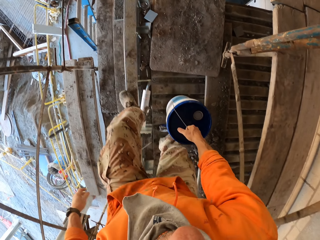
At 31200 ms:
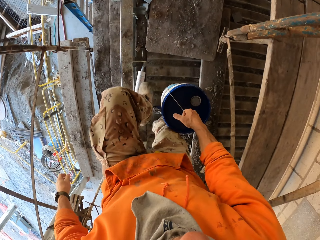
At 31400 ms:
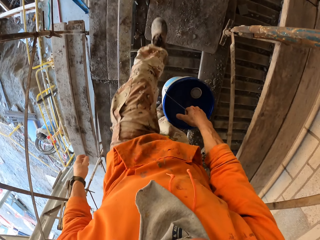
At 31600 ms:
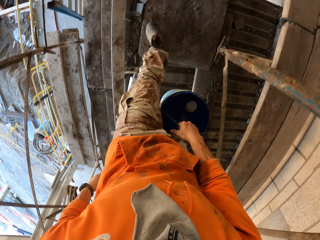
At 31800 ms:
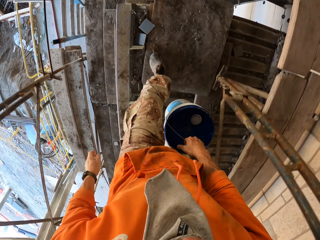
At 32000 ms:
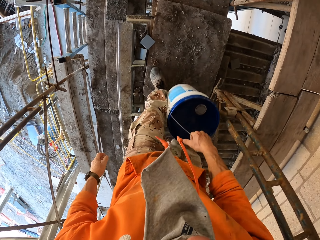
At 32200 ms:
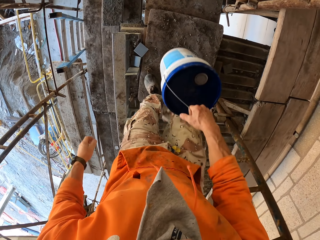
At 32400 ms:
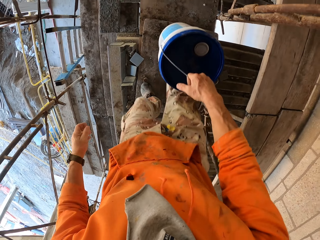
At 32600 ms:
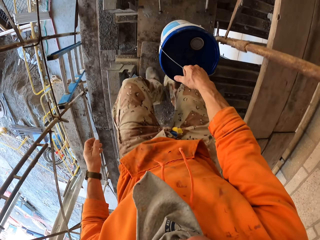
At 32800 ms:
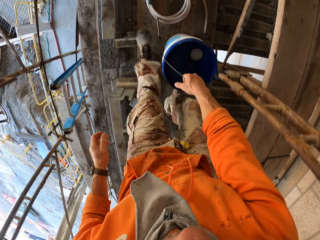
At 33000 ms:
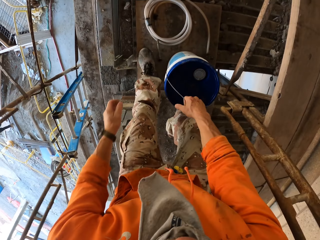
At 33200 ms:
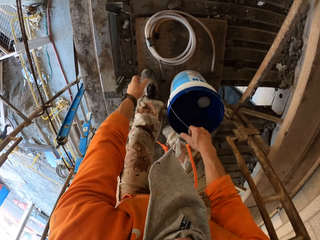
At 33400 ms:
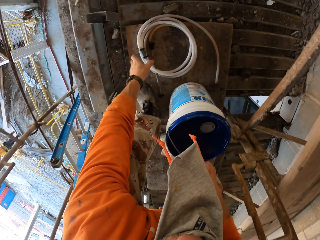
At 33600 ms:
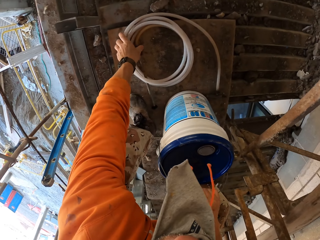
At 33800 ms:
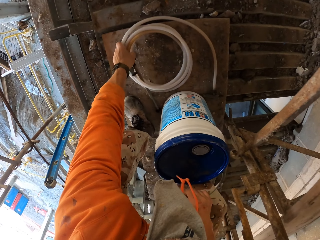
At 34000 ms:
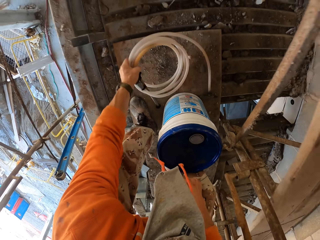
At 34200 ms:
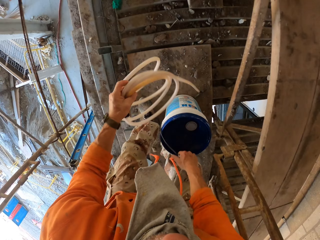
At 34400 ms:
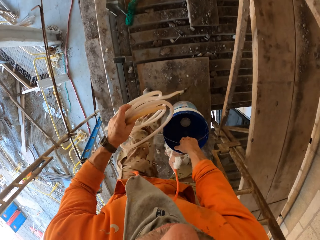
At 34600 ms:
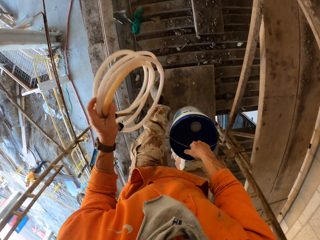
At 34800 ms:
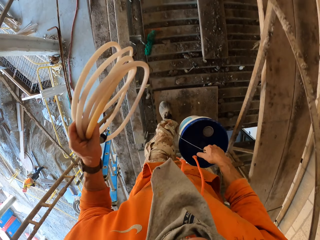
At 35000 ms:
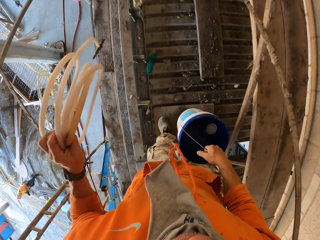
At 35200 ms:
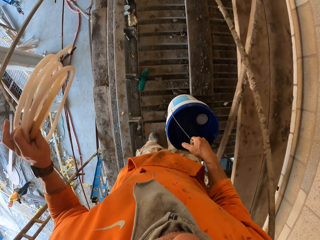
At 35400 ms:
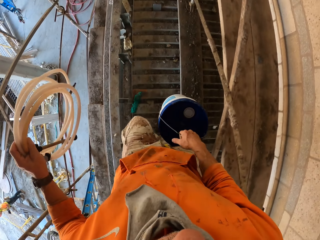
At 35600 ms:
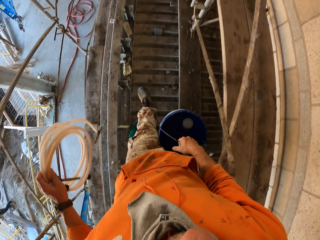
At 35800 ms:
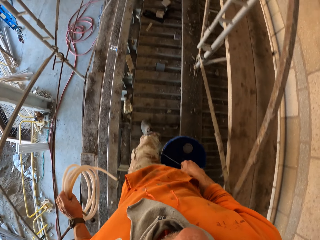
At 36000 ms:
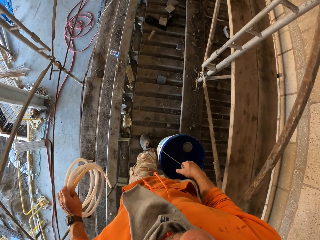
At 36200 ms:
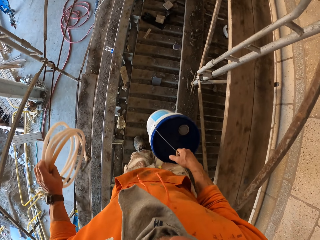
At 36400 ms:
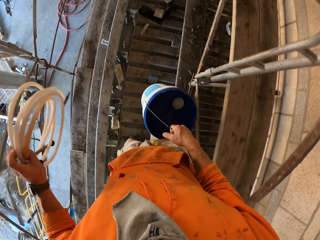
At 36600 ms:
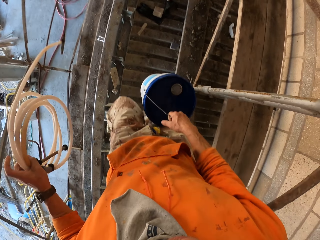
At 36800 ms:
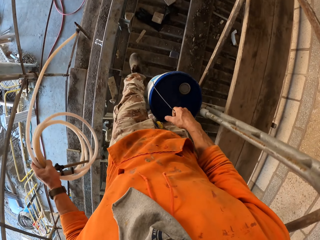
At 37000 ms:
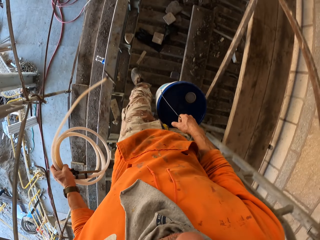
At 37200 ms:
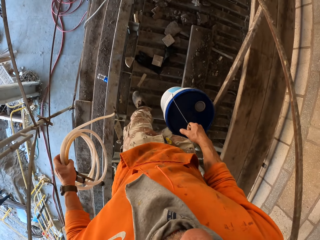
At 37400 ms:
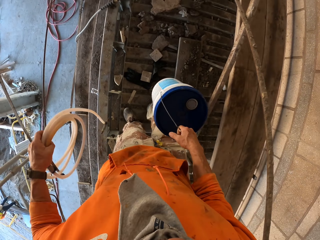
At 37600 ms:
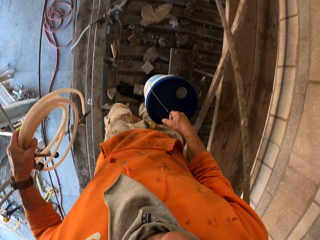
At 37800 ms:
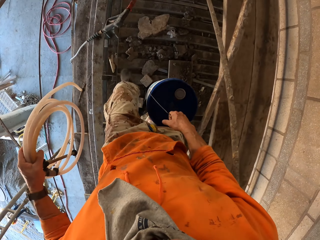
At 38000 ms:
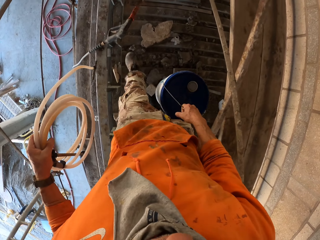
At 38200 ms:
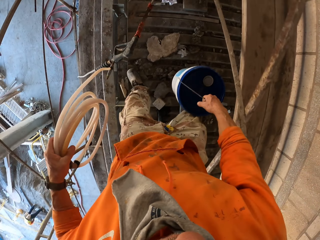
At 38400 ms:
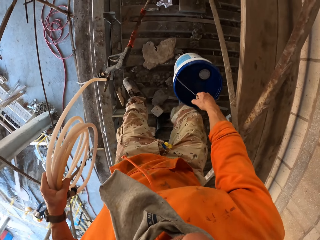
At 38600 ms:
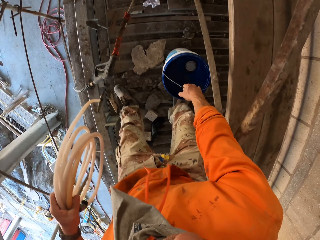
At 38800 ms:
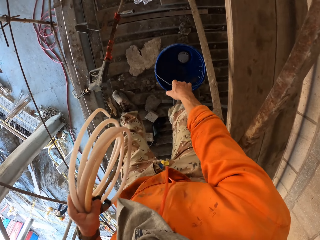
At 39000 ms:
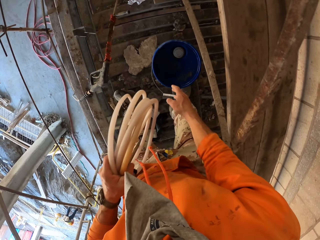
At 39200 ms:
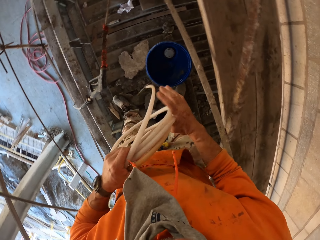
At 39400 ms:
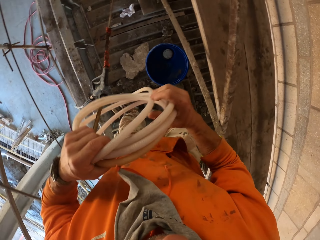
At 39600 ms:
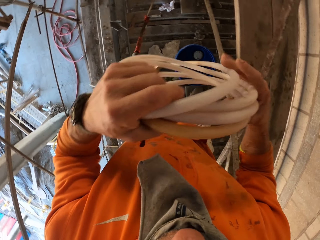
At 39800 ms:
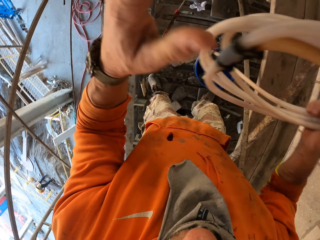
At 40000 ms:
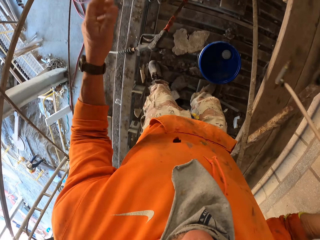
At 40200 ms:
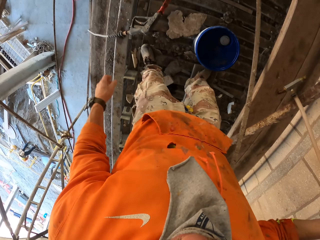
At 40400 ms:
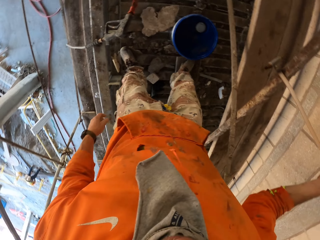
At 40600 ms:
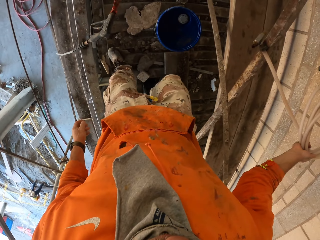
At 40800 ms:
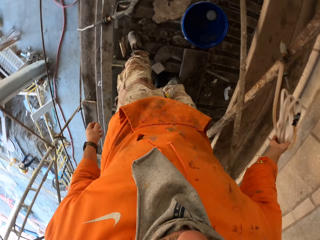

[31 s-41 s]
The camera wearer lifts the bucket. They move on the scaffold. They carry the container with the hand. They put the bucket on the scaffold. They take the hose pipe. They lift the bucket. They walk on the scaffold. They put the bucket on the scaffold. They take the pipe from the left hand.

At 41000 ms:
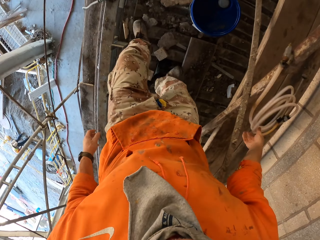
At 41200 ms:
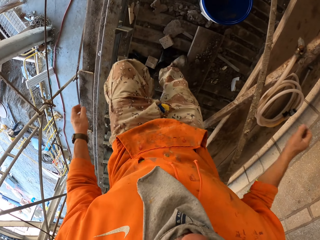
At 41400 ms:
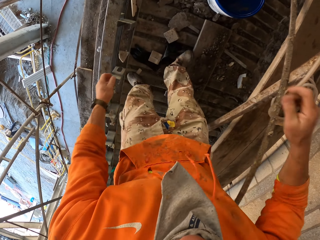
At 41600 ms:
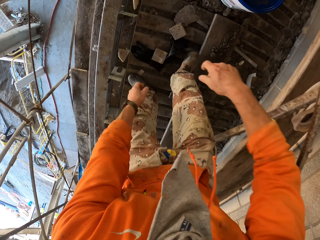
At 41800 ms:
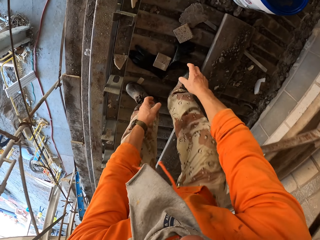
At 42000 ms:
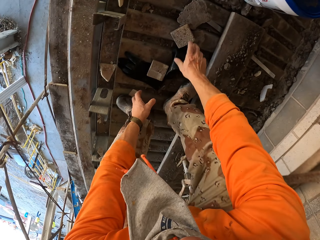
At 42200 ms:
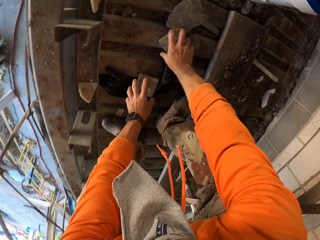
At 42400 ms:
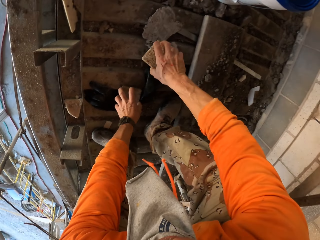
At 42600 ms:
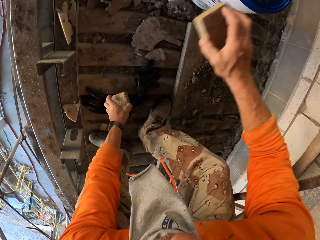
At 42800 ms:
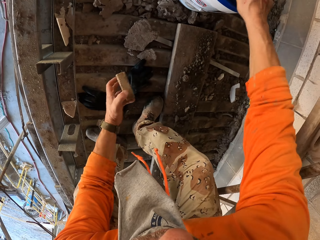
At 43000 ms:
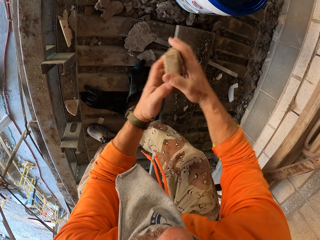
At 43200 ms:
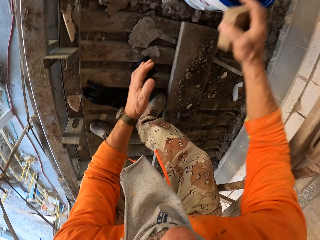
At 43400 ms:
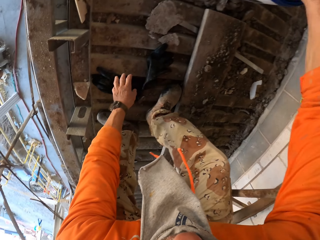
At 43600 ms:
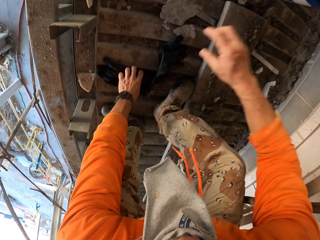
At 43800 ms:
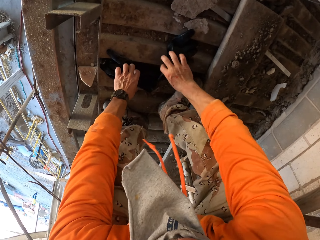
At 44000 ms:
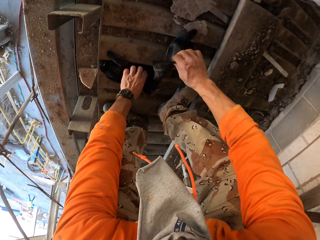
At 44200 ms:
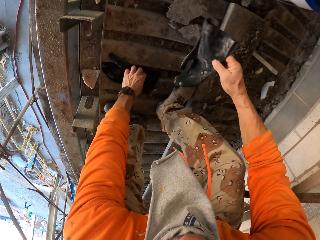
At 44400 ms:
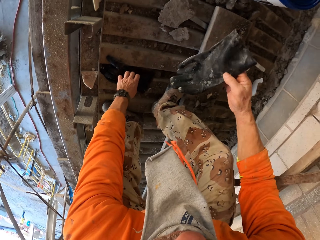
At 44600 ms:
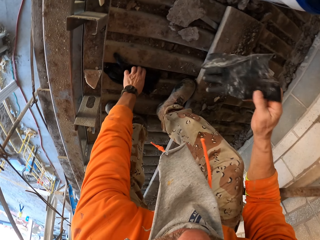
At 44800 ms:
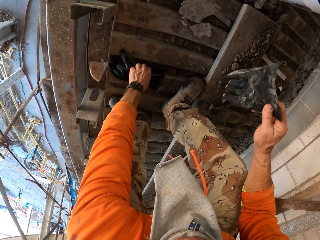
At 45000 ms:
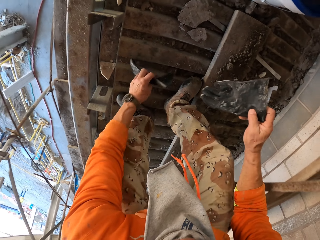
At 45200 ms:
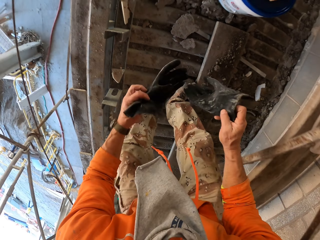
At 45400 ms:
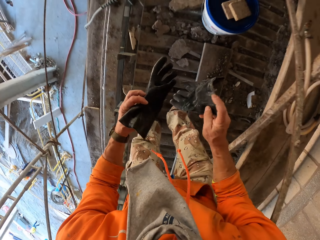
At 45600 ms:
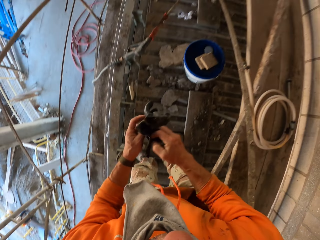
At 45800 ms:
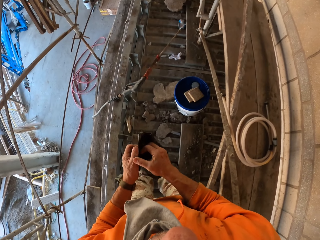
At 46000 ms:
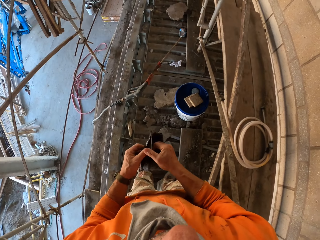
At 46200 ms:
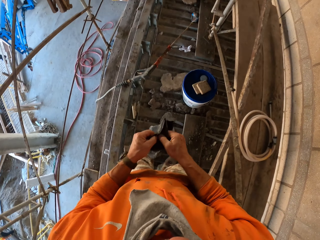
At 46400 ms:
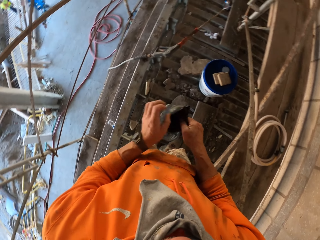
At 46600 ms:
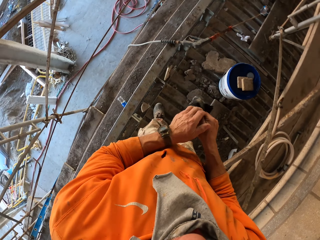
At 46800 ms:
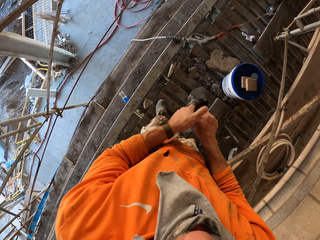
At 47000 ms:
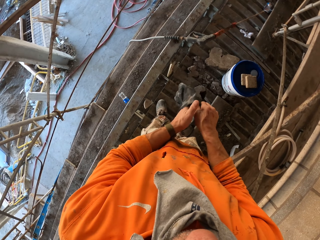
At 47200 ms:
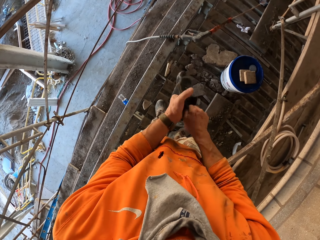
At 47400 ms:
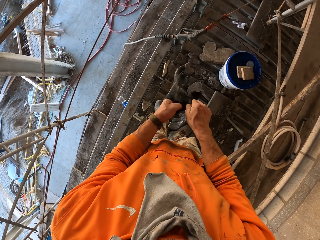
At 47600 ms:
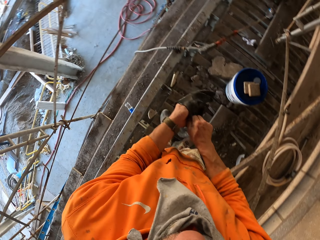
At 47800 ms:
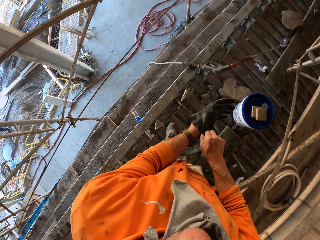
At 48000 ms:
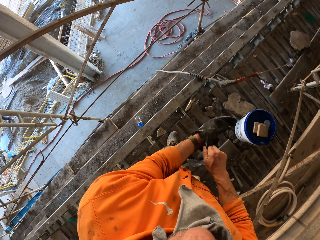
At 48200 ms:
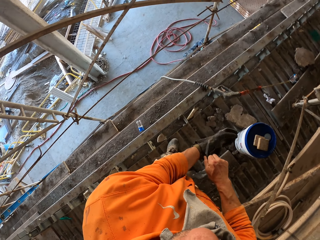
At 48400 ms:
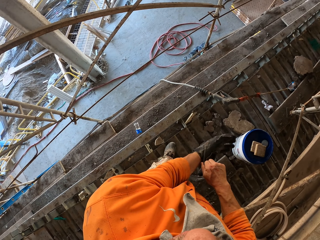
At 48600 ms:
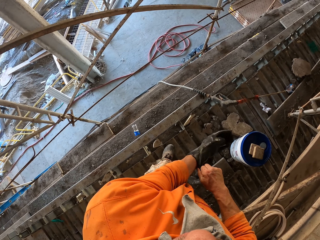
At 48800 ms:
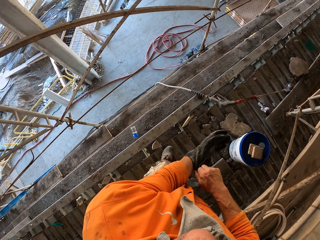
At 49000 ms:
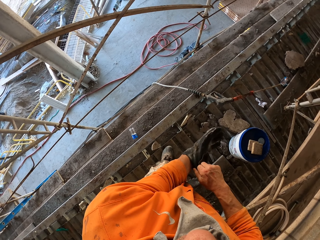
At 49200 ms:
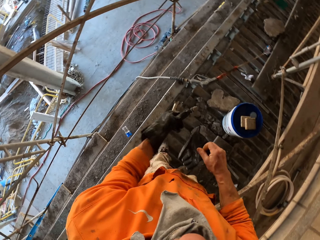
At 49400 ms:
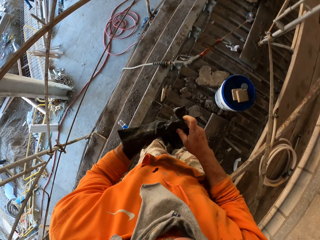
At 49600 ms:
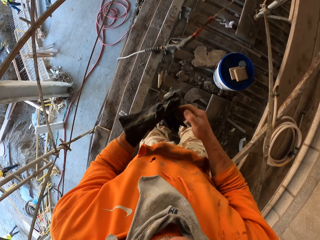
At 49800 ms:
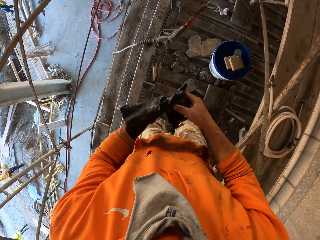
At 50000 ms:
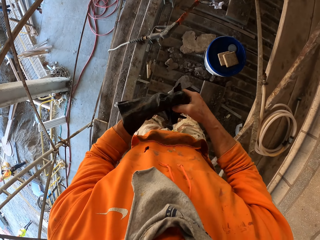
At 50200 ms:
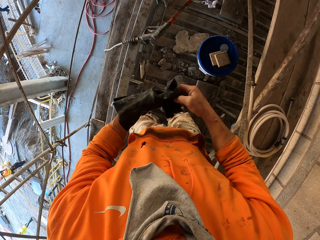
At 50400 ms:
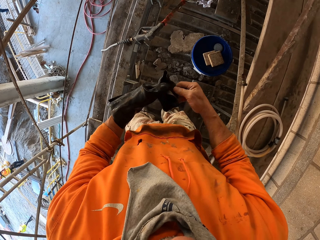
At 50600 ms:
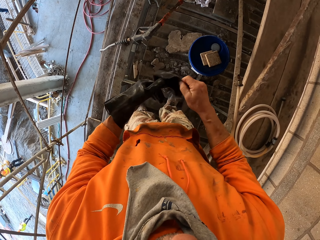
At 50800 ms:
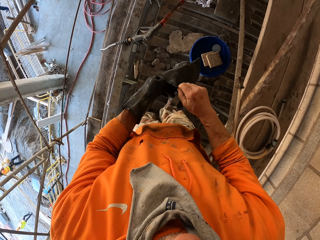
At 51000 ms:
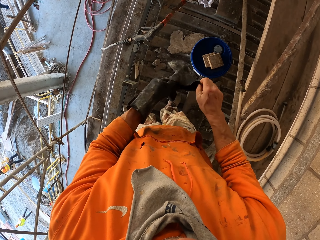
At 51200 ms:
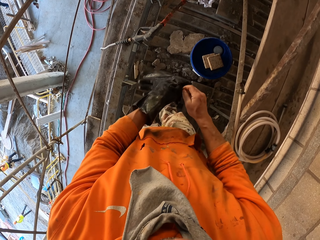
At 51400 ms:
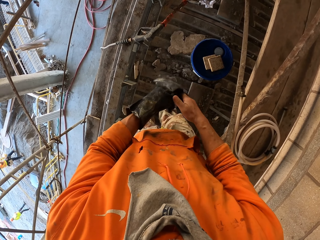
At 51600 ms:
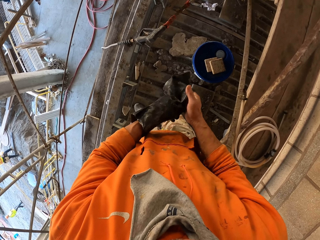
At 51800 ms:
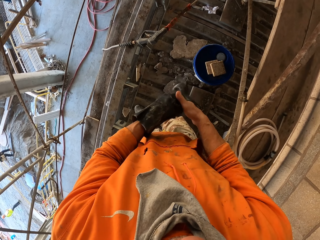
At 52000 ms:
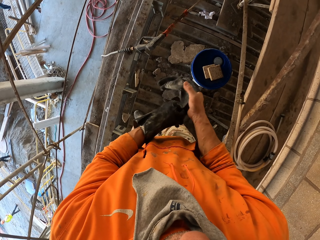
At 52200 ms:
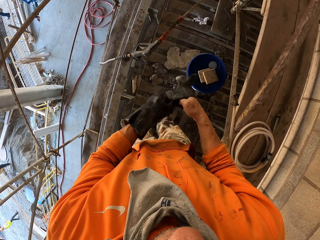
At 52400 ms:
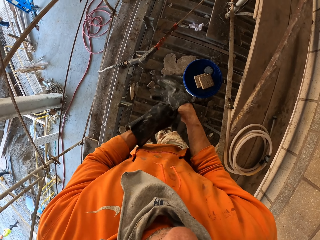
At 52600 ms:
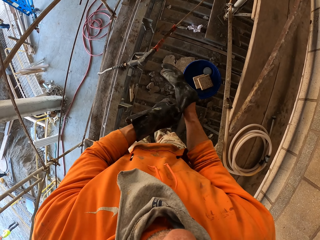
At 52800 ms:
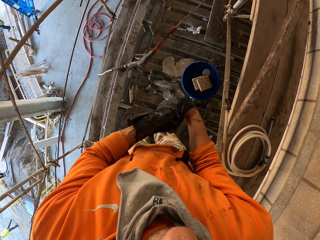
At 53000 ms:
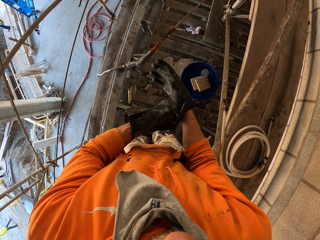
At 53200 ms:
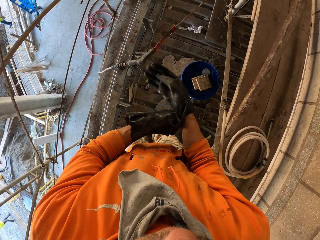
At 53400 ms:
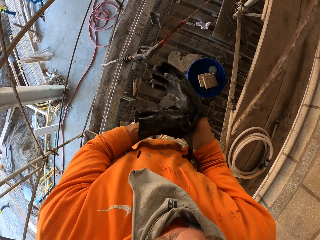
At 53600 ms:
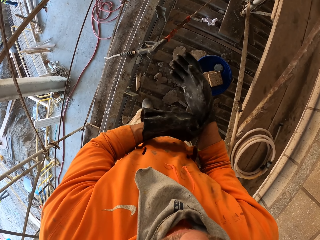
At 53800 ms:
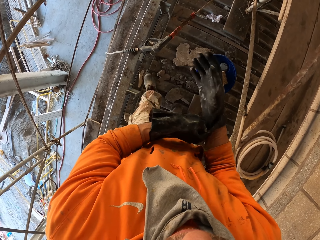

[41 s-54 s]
The camera wearer puts the pipe on the scaffold. They pick up pieces of wood. They put a piece of wood on the bucket. They take a piece of wood from the left hand. They put the piece of wood on the bucket. They take a glove. They look at the glove on the right hand. They pick up another glove. They put the gloves together. They put on a glove on the left hand. They open the glove on the right hand. They put on the glove on the right hand.
